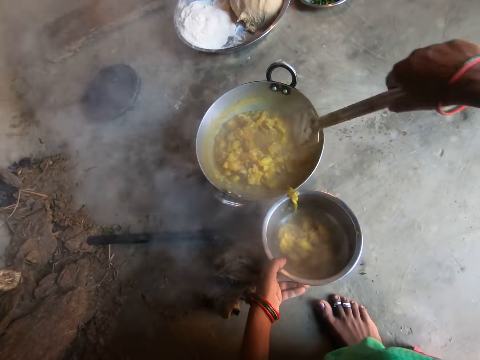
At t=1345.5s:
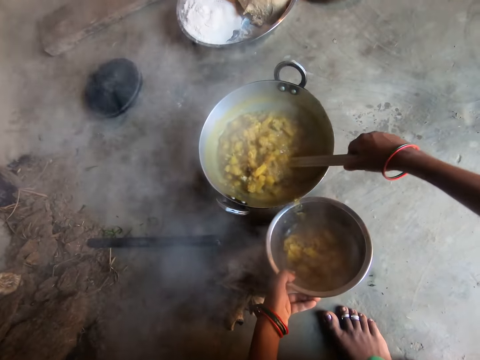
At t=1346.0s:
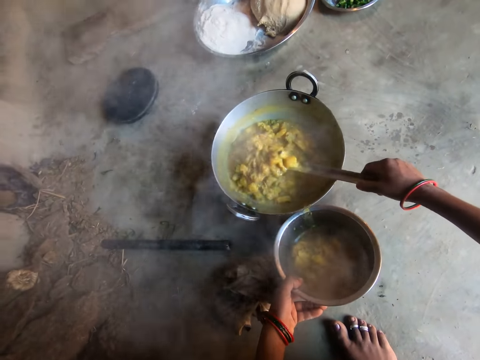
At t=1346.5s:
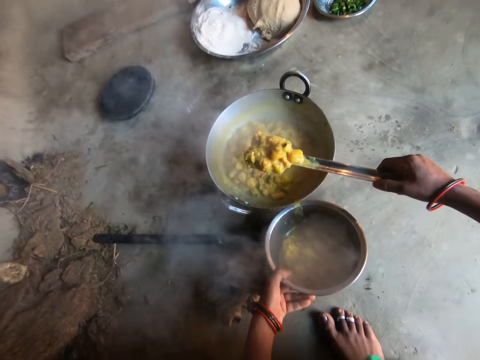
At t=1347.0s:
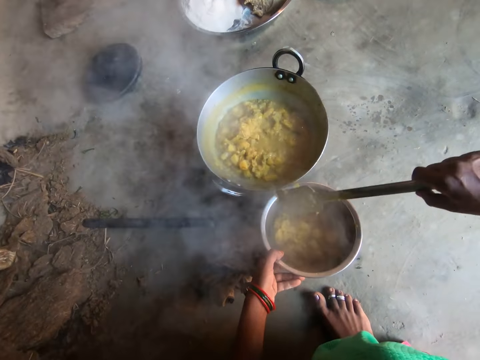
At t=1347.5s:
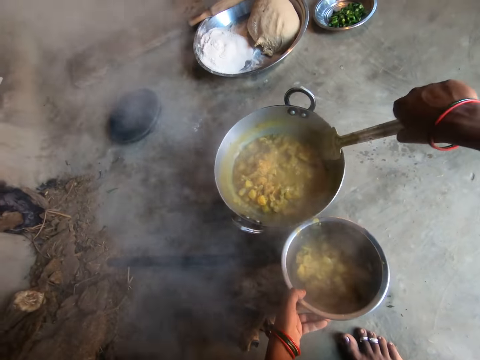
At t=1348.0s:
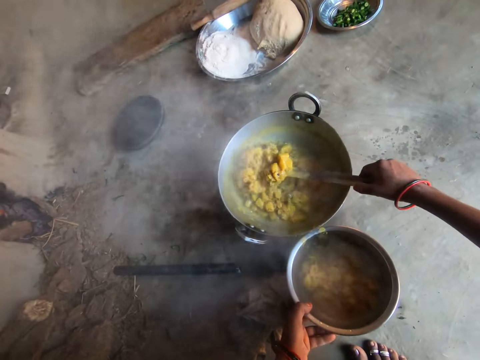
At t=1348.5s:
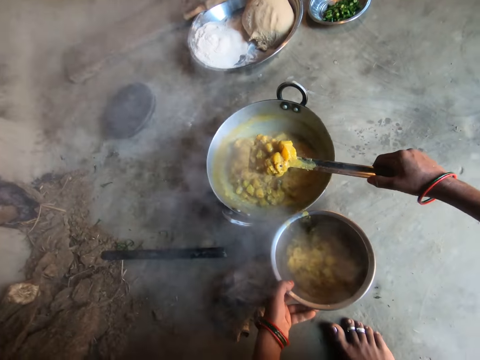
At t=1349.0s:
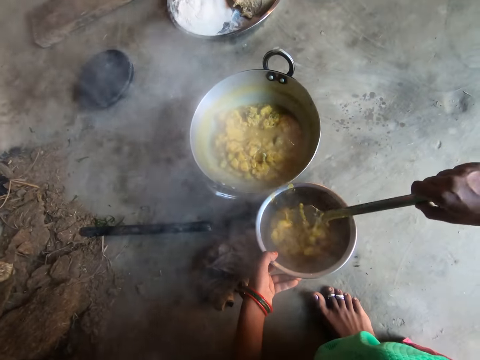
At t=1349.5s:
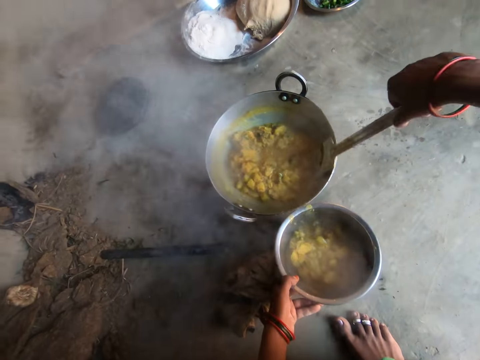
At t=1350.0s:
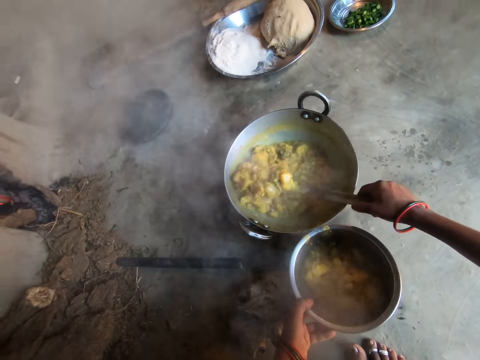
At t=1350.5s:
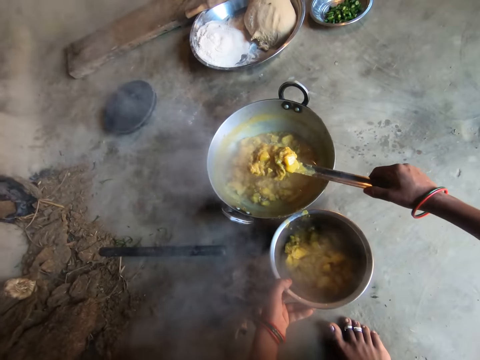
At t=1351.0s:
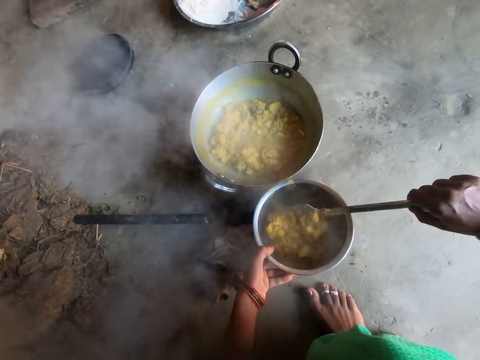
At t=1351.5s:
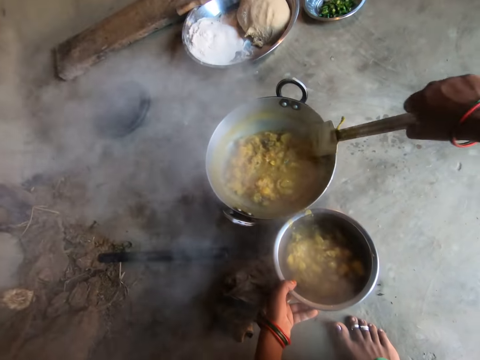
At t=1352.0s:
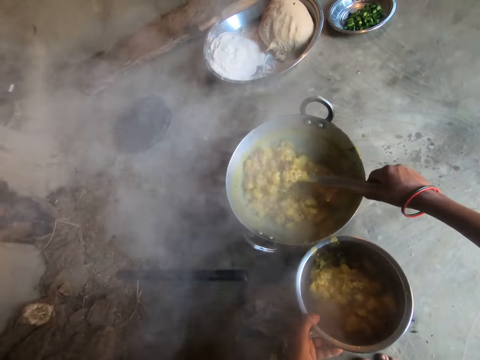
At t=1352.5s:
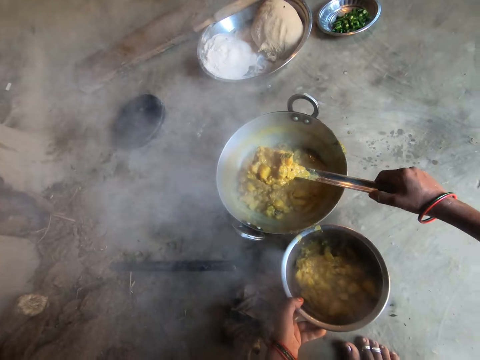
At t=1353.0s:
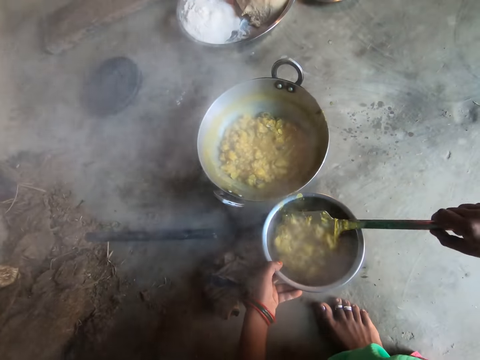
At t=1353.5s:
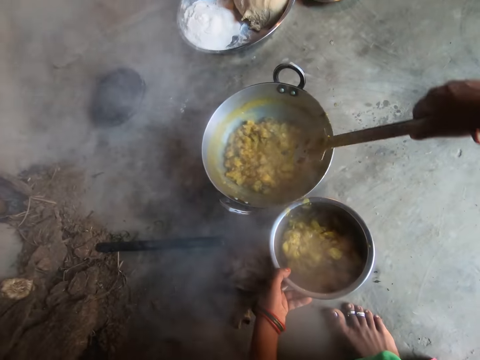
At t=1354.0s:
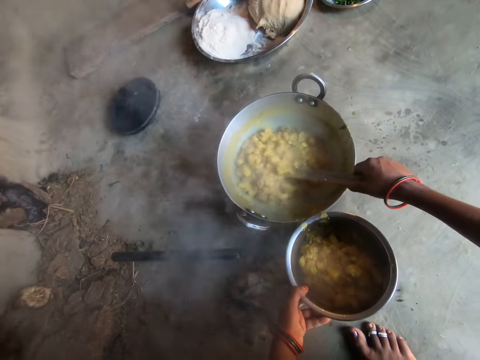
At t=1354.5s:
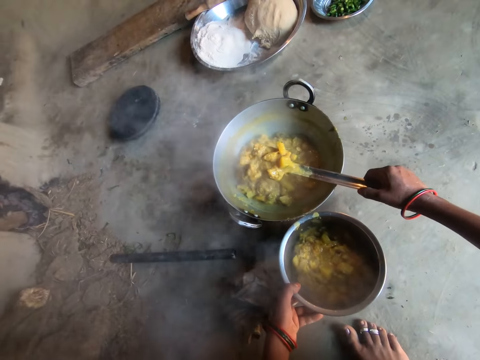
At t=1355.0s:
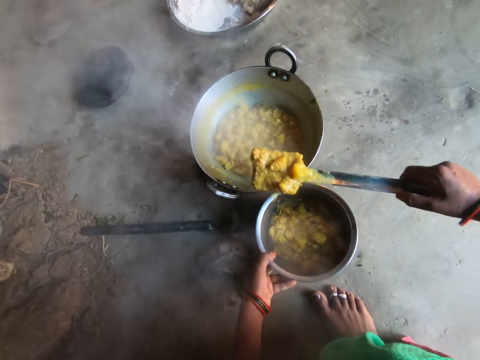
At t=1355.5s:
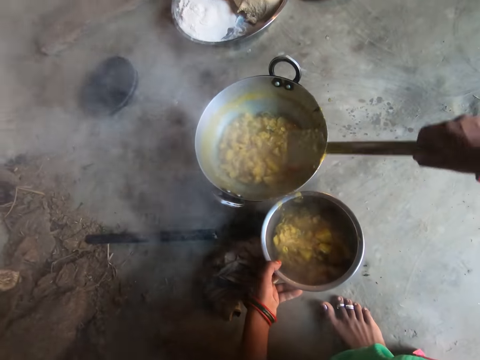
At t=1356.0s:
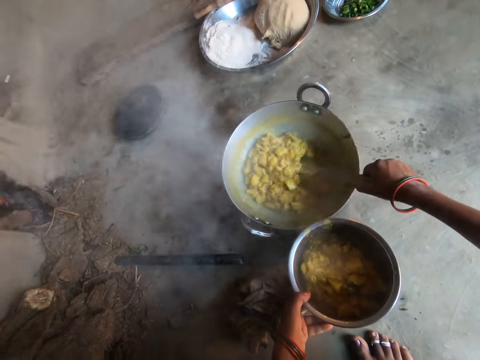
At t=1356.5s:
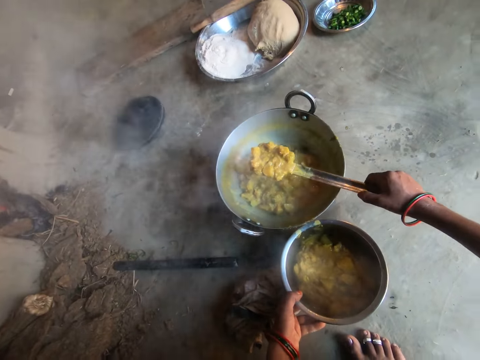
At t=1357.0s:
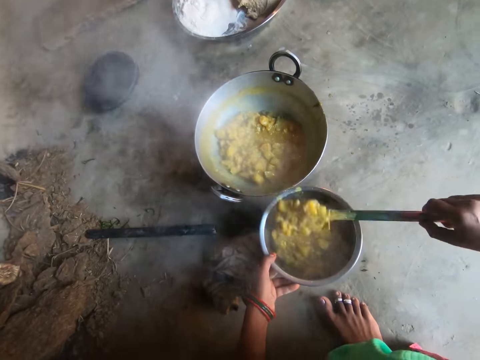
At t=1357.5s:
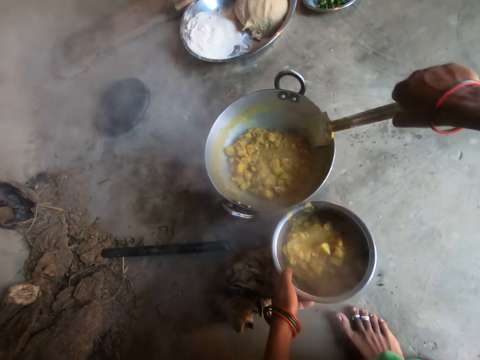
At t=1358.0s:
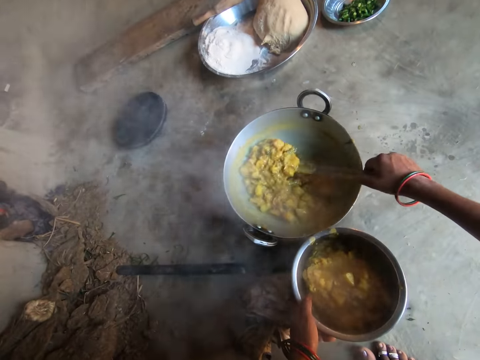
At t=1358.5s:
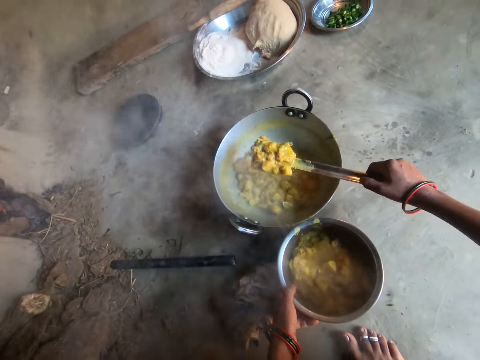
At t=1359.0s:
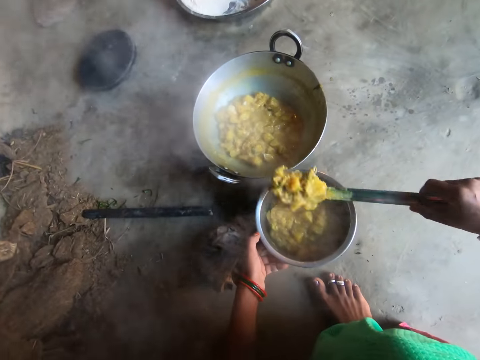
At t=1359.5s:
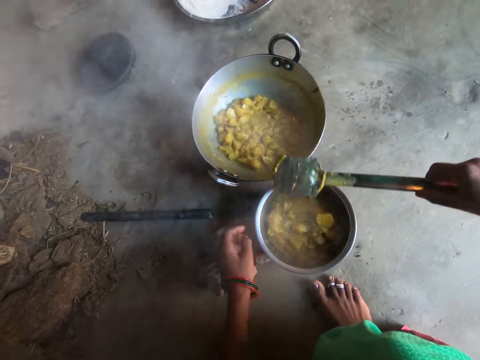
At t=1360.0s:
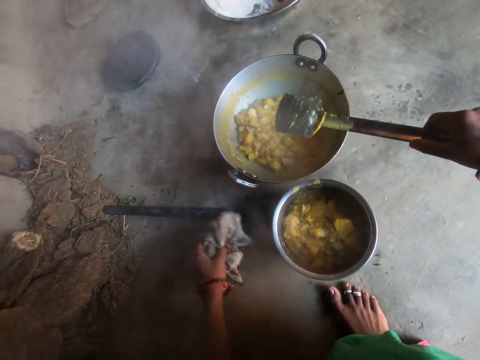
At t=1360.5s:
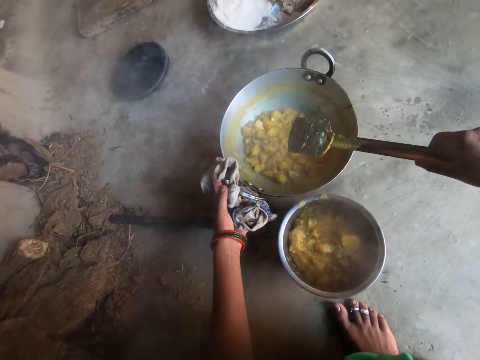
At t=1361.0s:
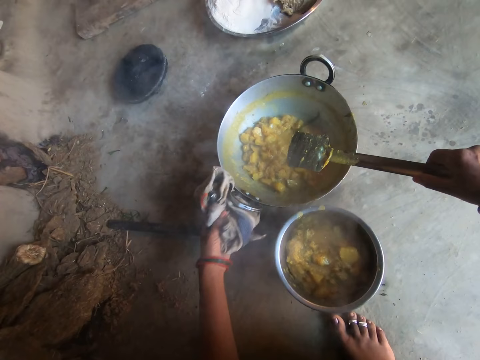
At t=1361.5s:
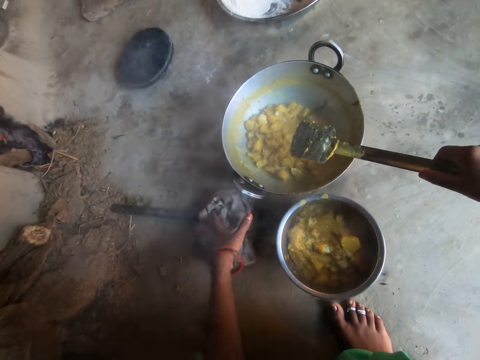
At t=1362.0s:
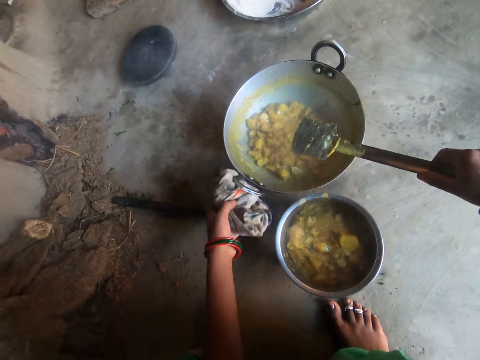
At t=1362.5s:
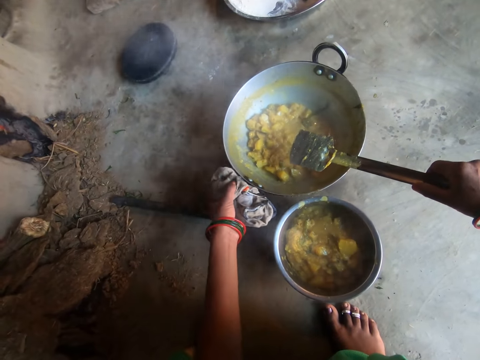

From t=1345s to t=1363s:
The camera wearer puts the potatoes in a pot with a spatula. She scoops the potatoes with the spatula. She puts the potatoes in the pot with the spatula. She scoops the potatoes with the spatula. She puts the potatoes in the pot with the spatula. She scoops the potatoes with the spatula. She puts the potatoes in the pot with the spatula. She scoops the potatoes with the spatula. She puts the potatoes in the pot with the spatula. She scoops the potatoes with the spatula. She puts the potatoes in the pot with the spatula. She scoops the potatoes with the spatula. She puts the potatoes in the pot with the spatula. She scoops the potatoes with the spatula. She puts the potatoes in the pot with the spatula. She grabs the rag on the floor with her left hand. She holds the handle of the pot with the rag in her left hand.

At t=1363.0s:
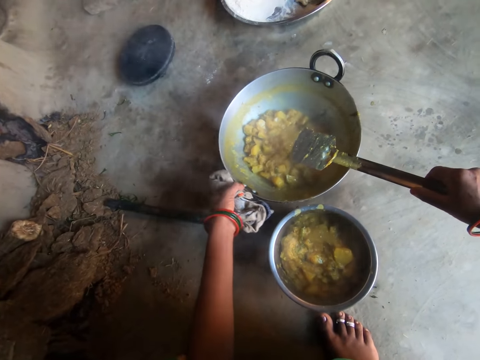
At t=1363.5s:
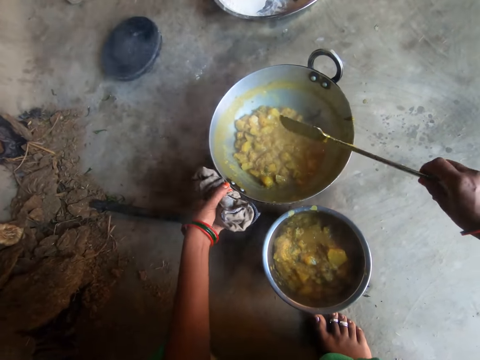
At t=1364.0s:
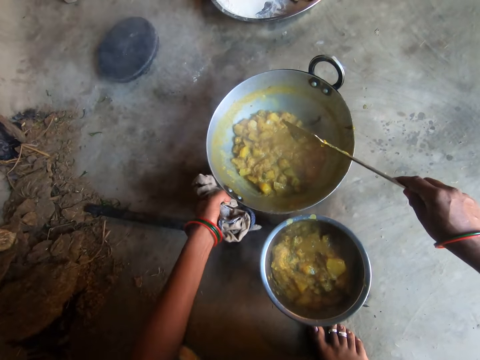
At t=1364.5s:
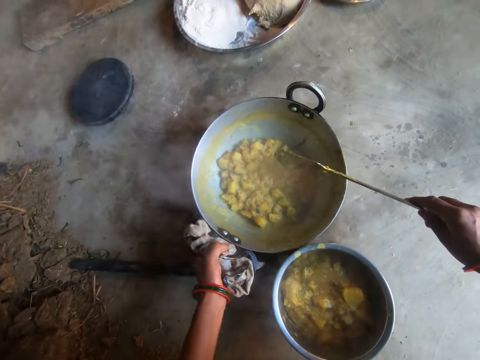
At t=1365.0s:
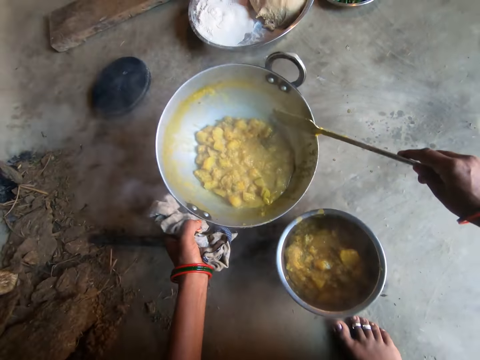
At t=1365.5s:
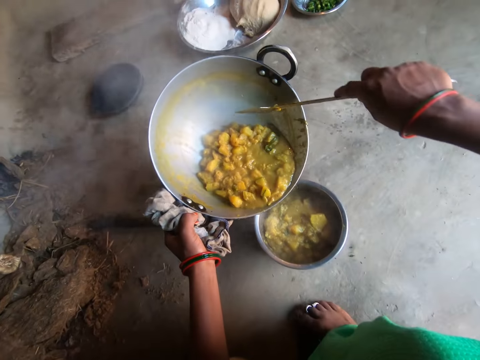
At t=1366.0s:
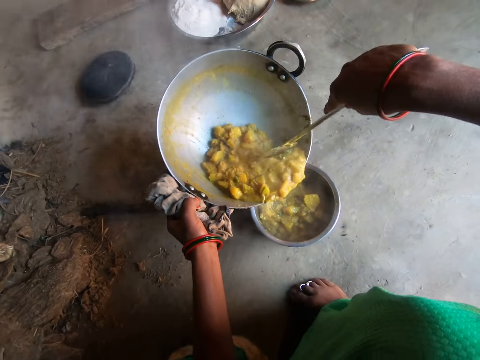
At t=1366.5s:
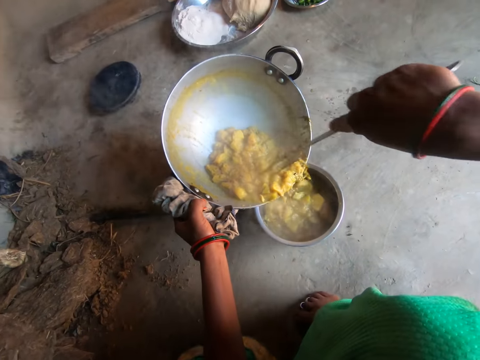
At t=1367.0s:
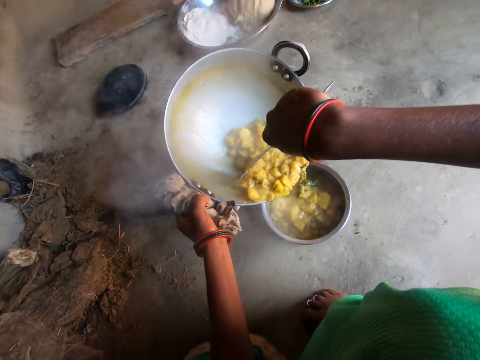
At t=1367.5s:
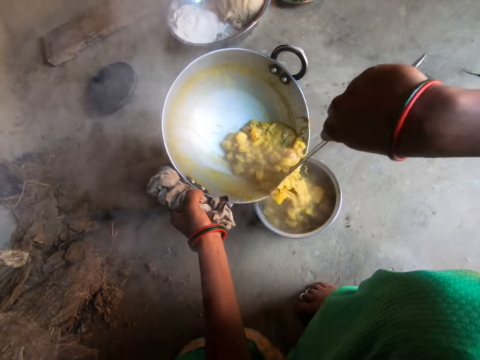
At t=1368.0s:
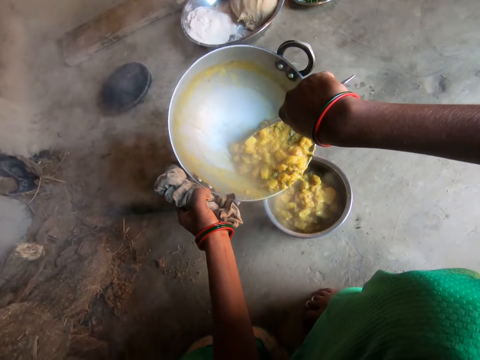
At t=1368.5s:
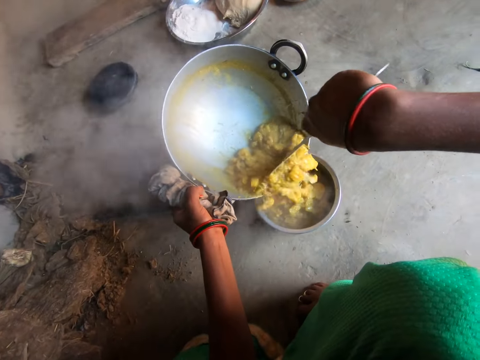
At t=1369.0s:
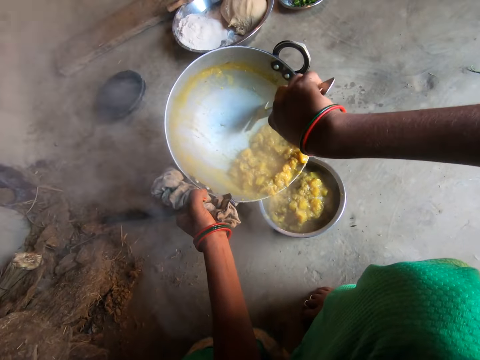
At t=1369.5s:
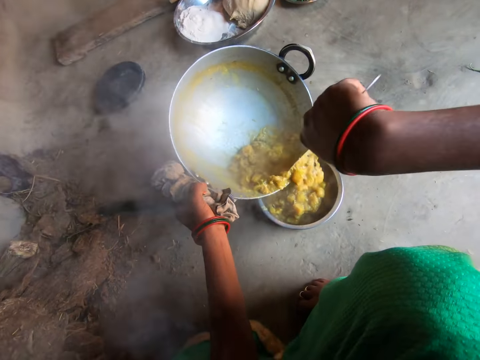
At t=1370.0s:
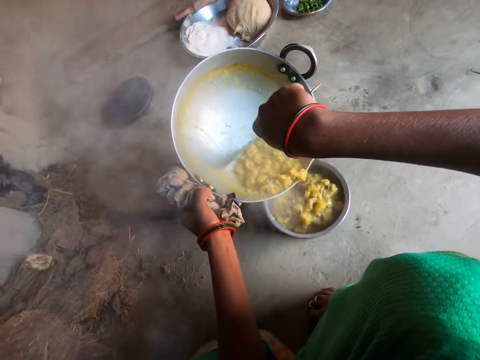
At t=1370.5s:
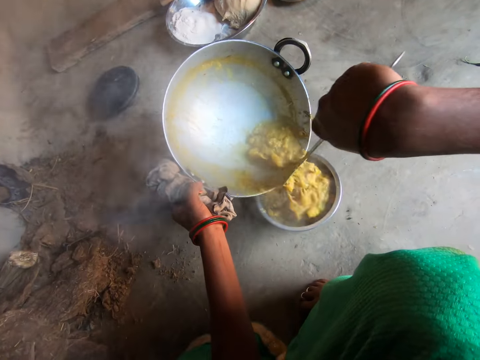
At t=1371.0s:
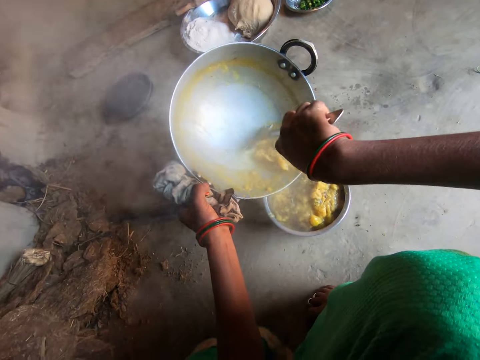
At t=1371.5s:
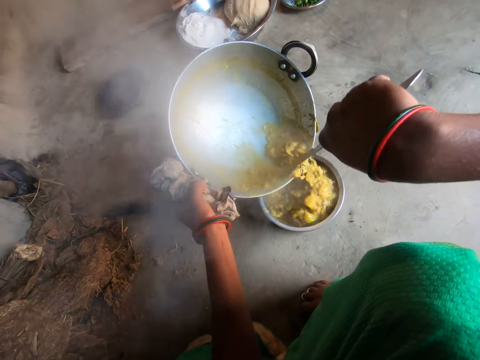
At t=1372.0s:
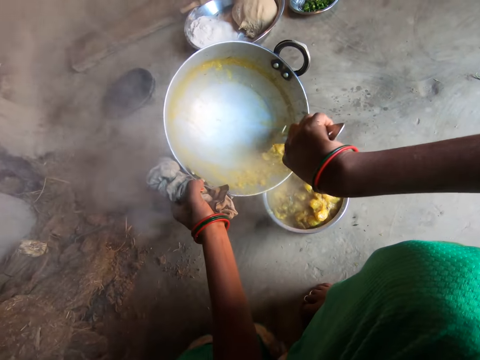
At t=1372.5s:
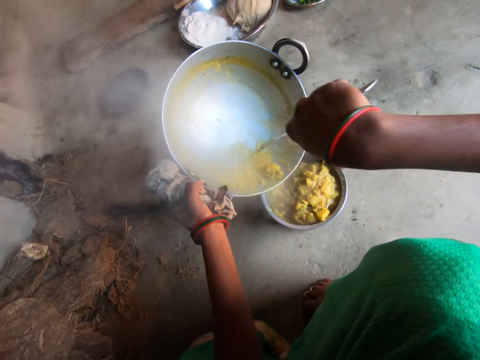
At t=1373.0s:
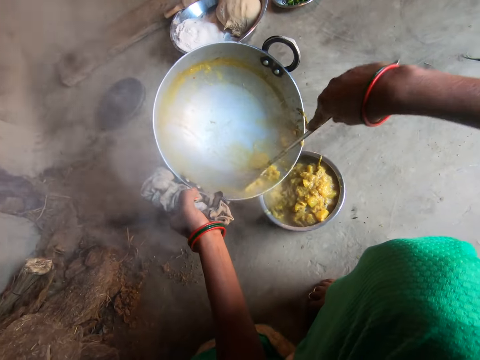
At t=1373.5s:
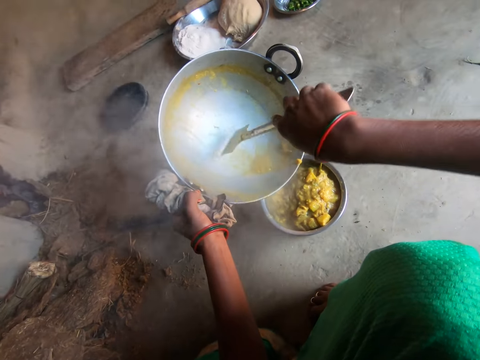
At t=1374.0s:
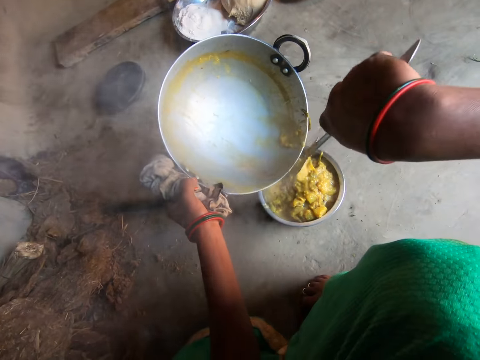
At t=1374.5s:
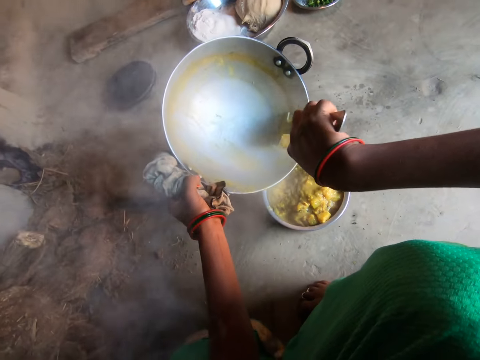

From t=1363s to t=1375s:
The camera wearer hits the pan with a spatula. They carry the pot on the floor. They pour out the food in the pot into the bowl on the floor.
